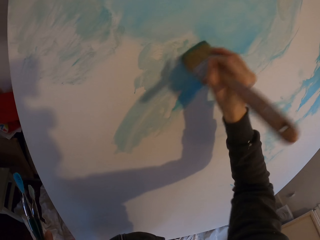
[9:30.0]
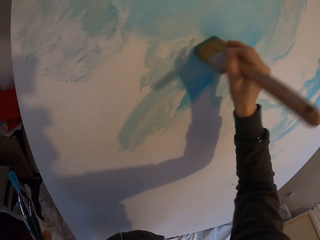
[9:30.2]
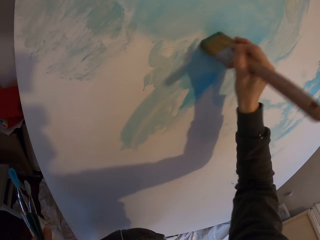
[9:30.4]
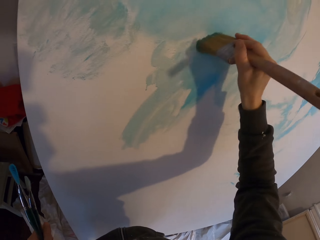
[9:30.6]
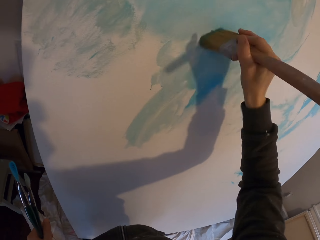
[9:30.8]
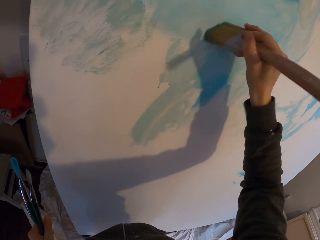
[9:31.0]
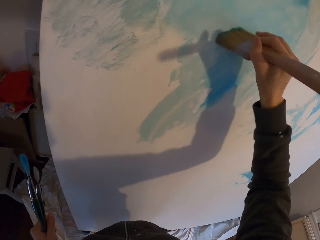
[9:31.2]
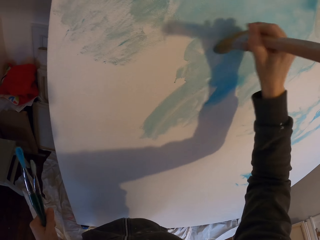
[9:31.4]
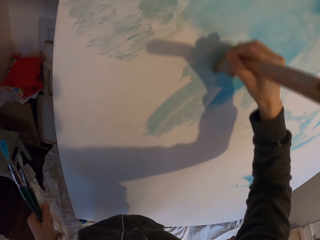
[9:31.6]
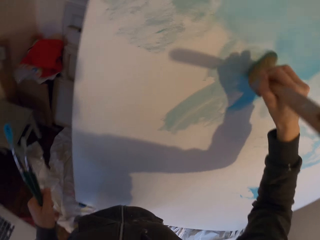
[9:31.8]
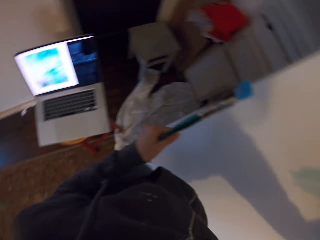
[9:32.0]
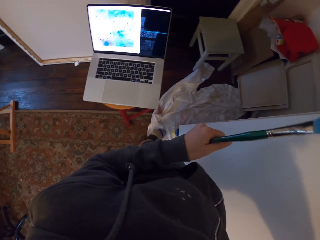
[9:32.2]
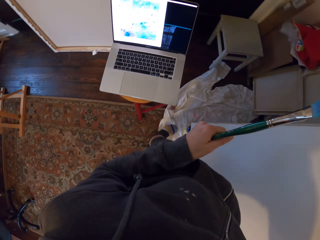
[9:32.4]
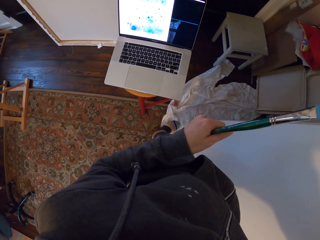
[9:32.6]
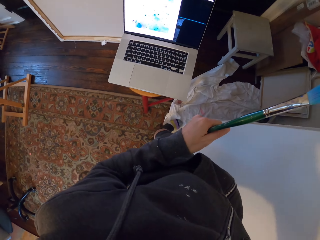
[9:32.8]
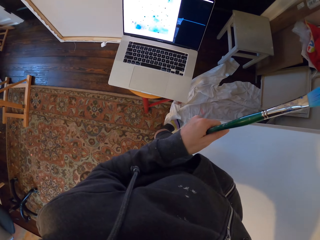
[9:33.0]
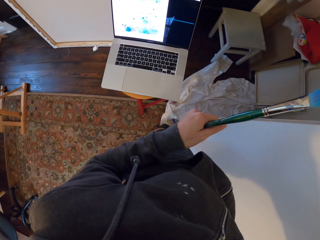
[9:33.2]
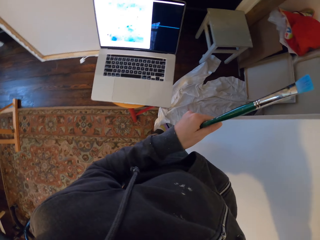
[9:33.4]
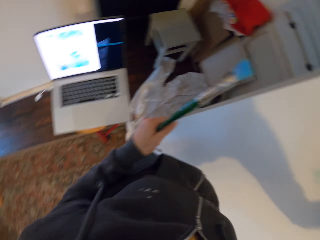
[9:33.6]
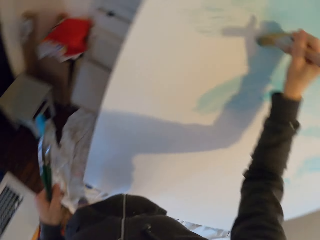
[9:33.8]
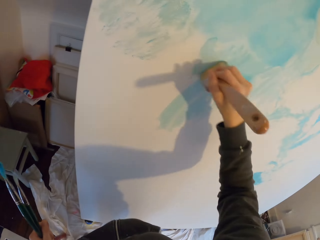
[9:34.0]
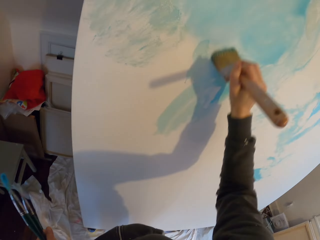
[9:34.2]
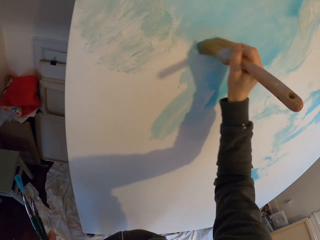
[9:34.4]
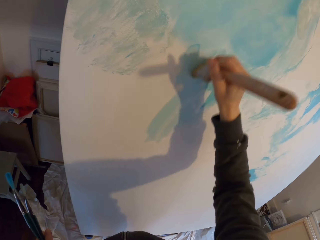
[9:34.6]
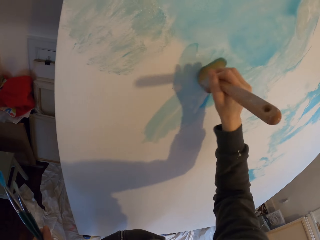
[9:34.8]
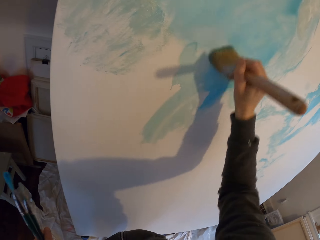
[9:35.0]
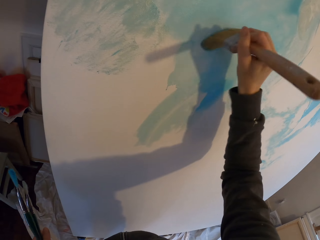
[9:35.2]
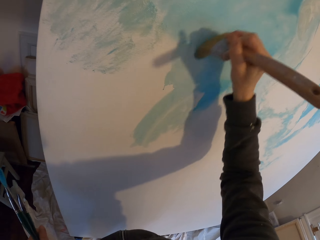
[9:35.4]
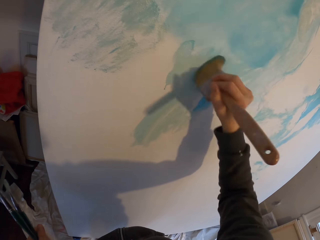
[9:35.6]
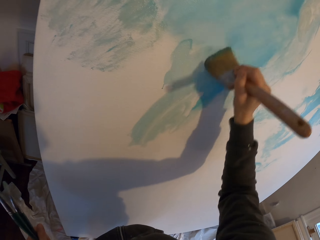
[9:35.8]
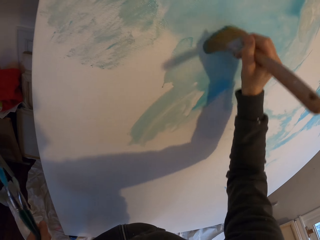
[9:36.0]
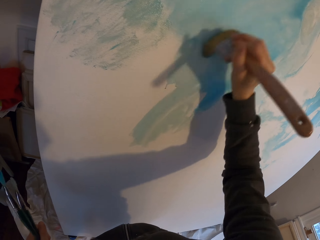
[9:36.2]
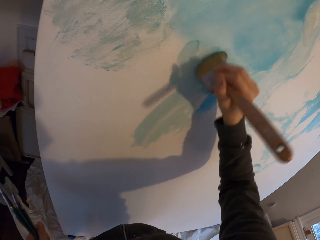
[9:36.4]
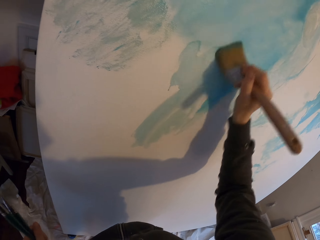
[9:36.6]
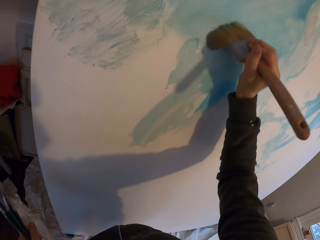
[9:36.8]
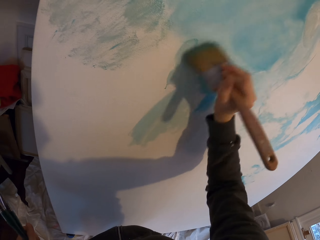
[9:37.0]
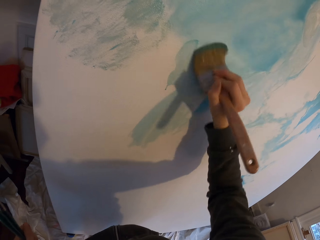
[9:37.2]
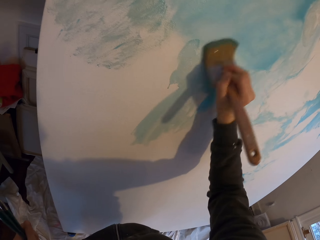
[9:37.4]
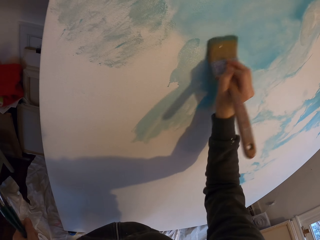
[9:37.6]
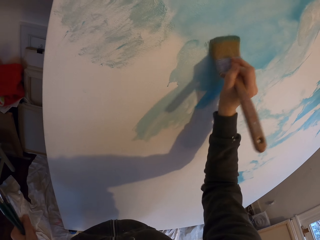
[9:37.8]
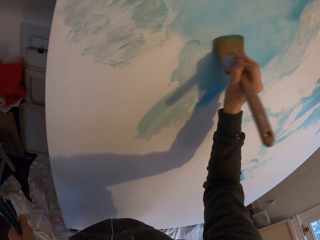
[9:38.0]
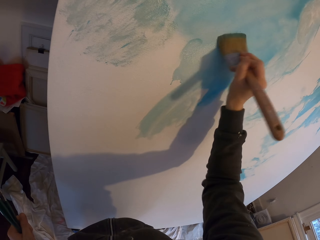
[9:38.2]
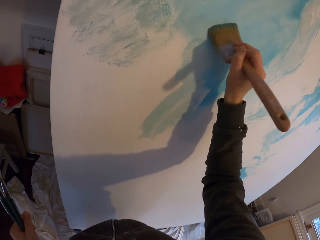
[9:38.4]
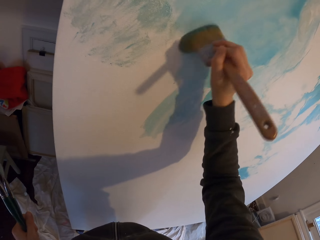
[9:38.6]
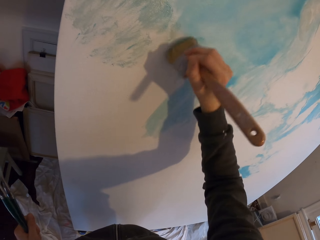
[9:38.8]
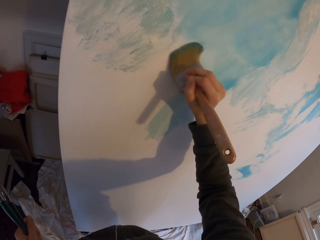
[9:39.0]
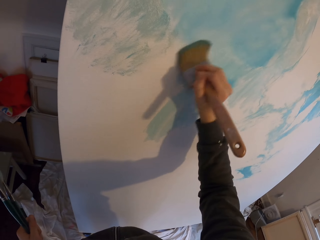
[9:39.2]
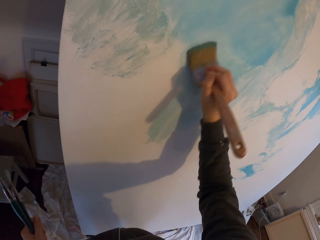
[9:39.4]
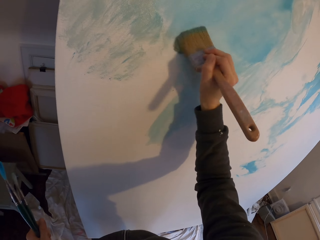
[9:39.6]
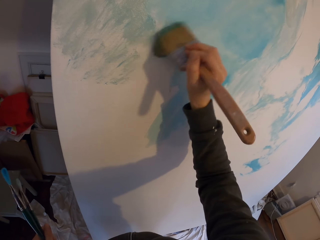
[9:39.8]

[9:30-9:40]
The camera wearer looks at the laptop. They paint the board.

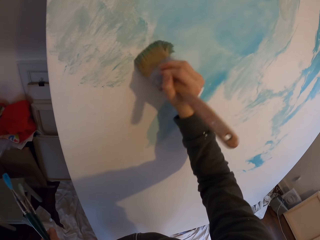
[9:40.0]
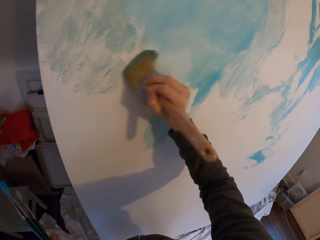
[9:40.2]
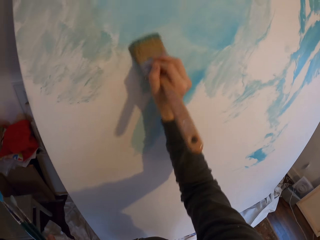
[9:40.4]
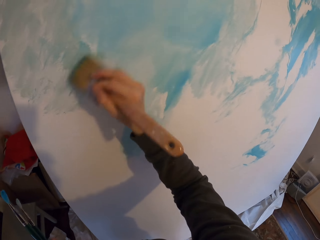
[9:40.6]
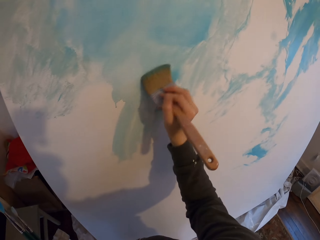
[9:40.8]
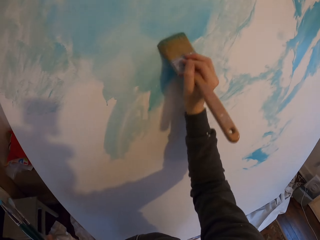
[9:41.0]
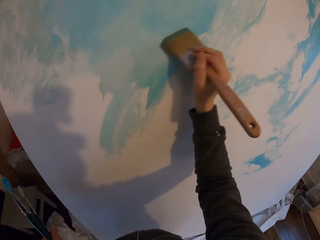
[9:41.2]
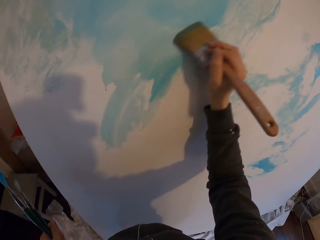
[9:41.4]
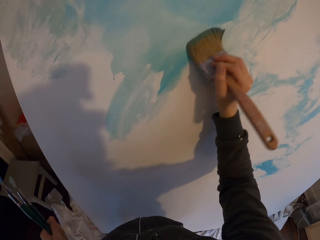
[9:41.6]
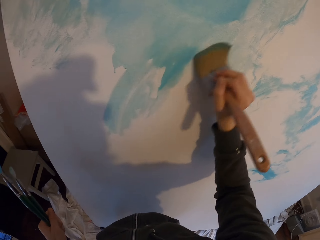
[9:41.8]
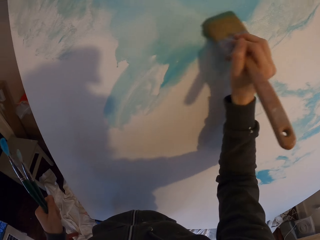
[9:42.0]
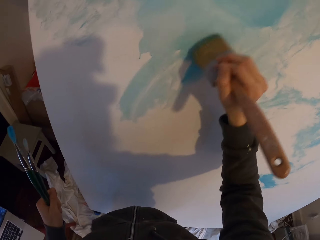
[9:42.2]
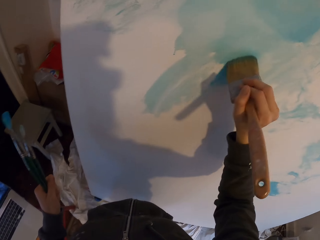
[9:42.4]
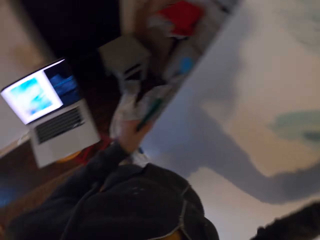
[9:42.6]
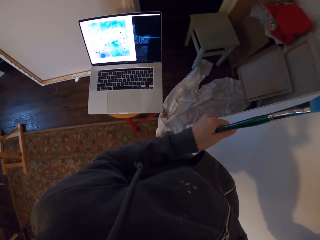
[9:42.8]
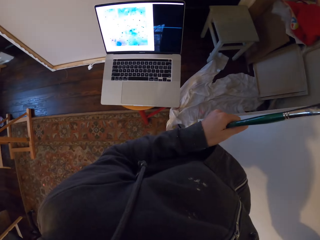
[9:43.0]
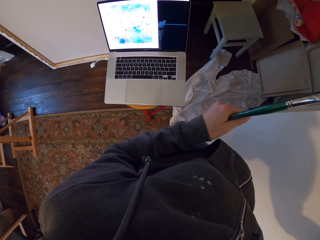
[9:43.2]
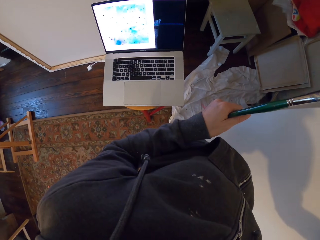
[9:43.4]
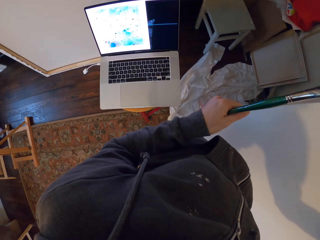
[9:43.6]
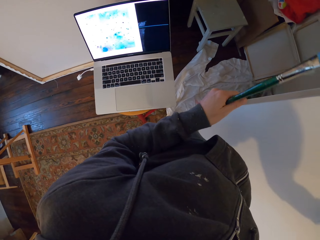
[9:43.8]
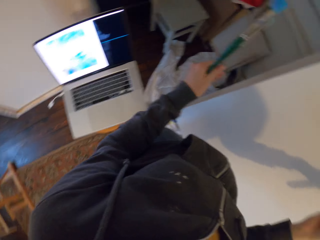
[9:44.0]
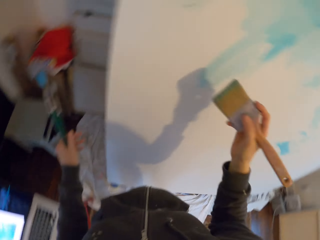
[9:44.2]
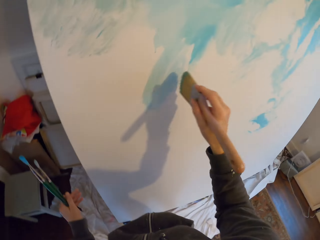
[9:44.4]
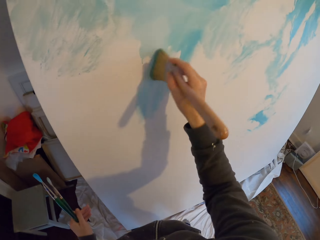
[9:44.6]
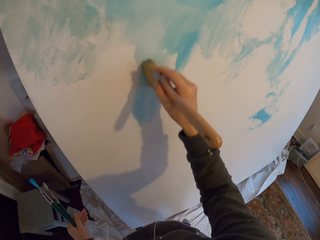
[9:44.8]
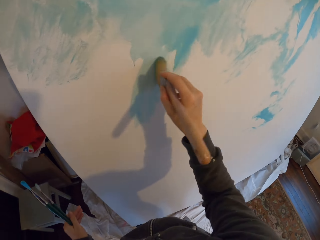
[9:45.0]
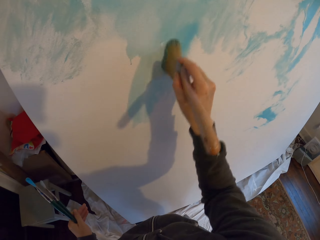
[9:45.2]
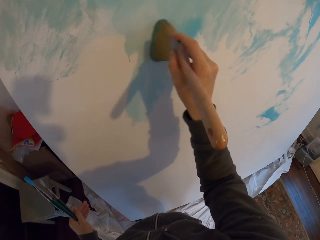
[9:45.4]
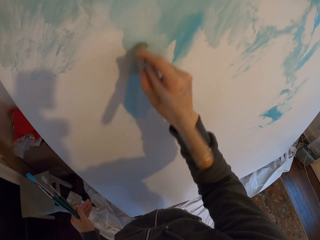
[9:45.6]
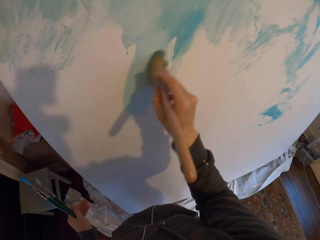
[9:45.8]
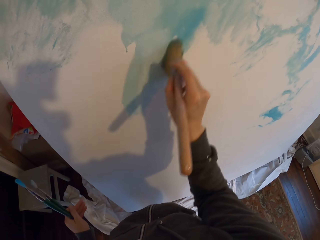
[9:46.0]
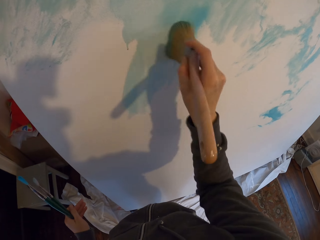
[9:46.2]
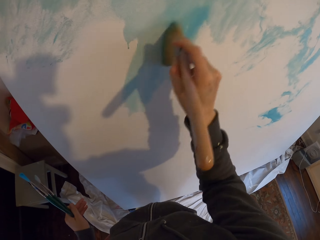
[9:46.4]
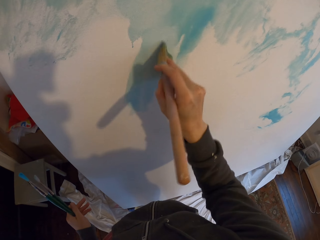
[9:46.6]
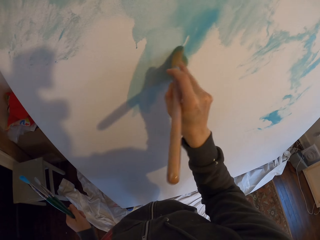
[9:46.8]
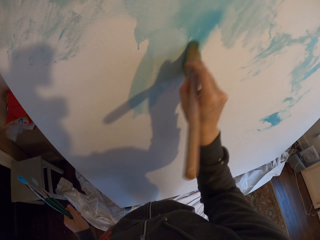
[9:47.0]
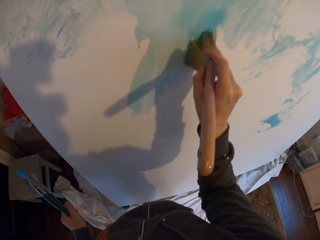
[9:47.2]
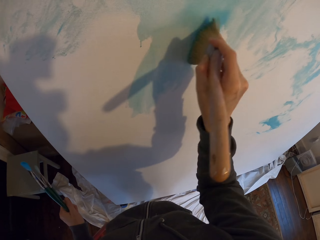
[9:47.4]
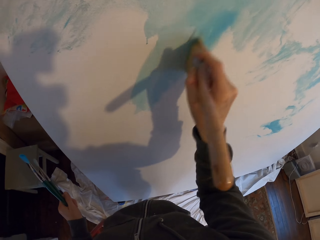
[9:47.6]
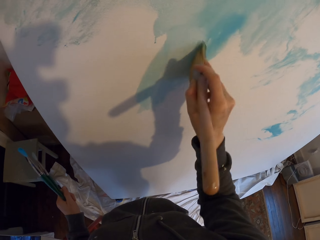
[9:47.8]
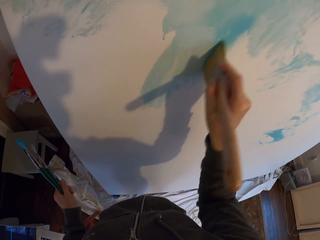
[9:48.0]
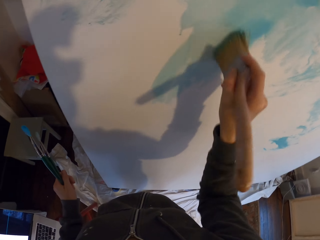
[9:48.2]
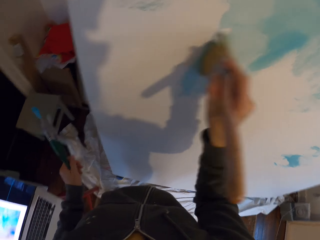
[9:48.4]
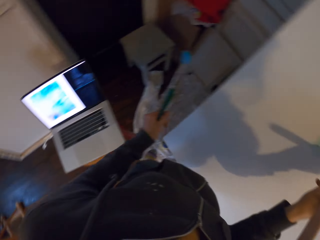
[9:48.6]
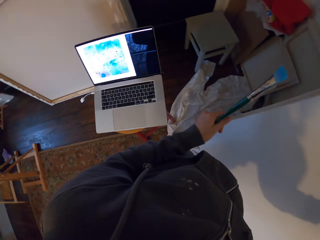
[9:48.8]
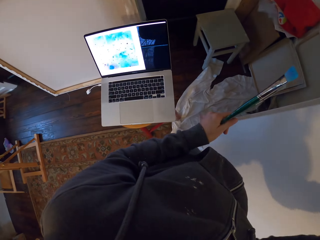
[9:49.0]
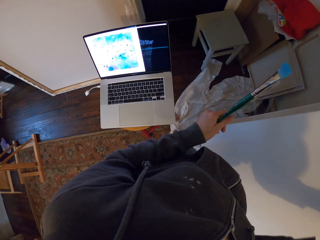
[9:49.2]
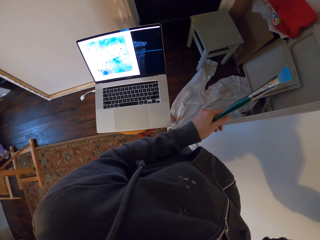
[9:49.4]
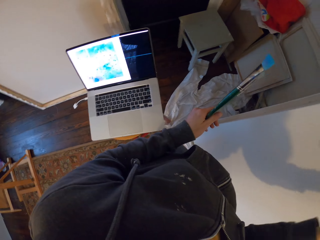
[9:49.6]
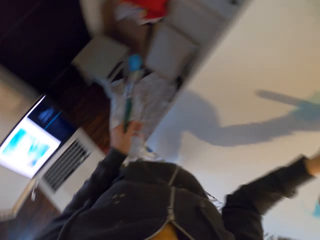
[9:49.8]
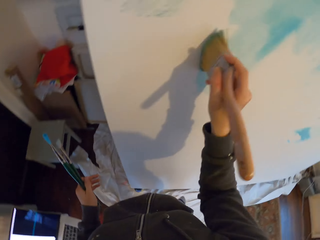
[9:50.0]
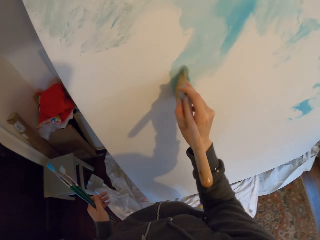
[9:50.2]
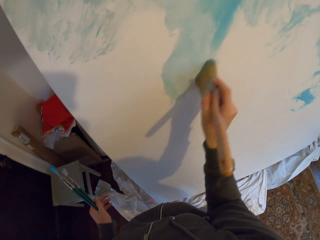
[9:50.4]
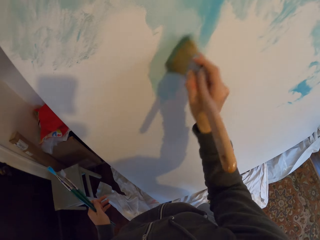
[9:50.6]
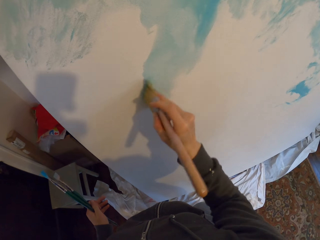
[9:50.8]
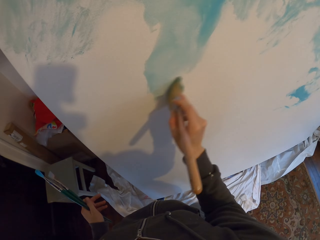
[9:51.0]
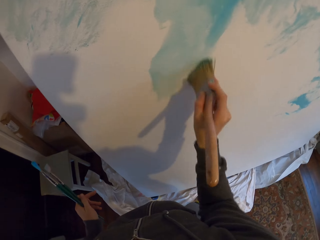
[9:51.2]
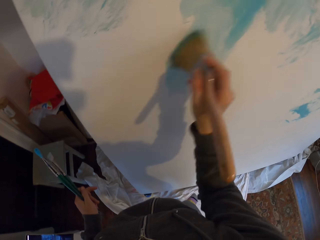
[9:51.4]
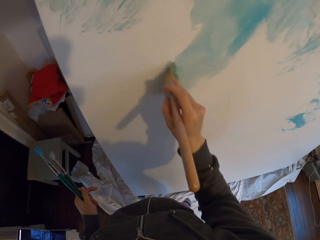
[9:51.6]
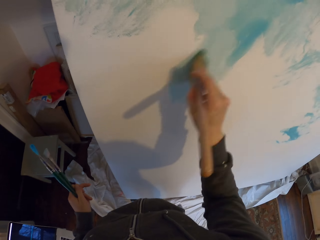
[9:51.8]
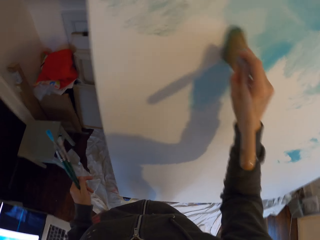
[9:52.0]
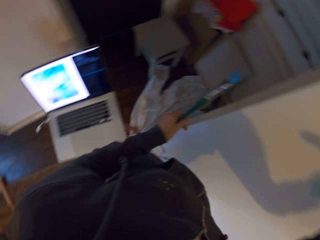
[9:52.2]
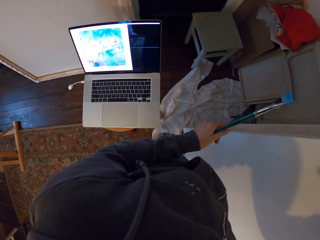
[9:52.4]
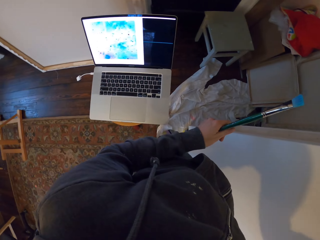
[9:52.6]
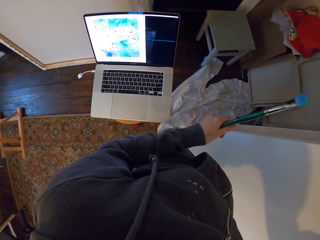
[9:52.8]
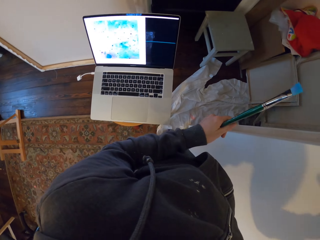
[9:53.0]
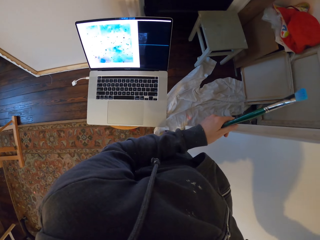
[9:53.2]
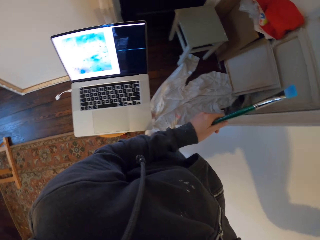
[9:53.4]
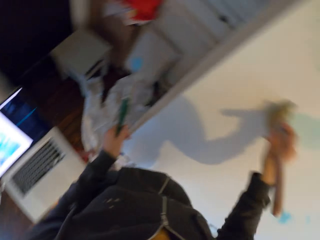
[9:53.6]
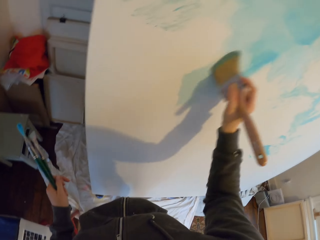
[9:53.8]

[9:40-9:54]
The camera wearer looks at the laptop. They paint the board. They look at the laptop. They paint the board. They look at the laptop.
